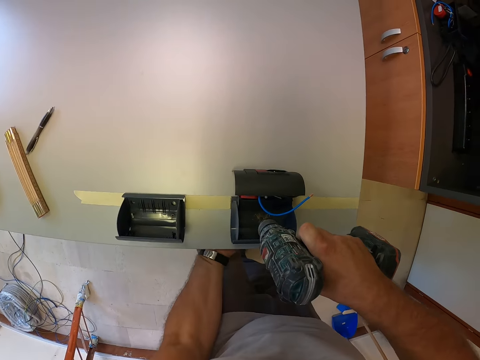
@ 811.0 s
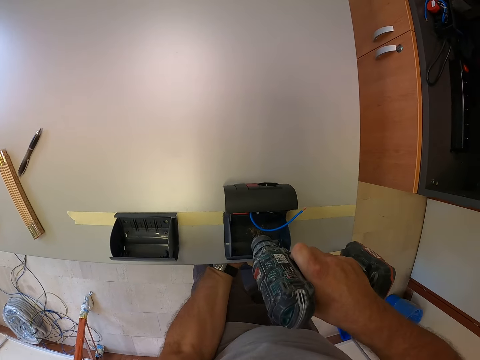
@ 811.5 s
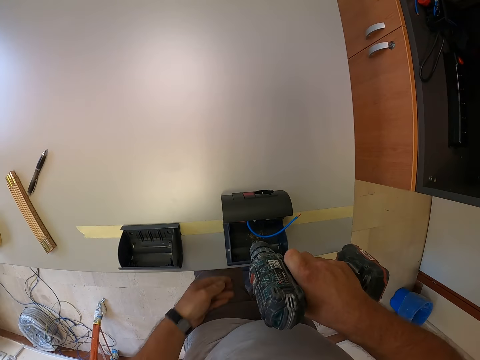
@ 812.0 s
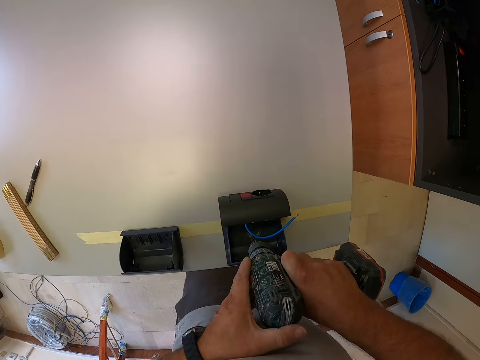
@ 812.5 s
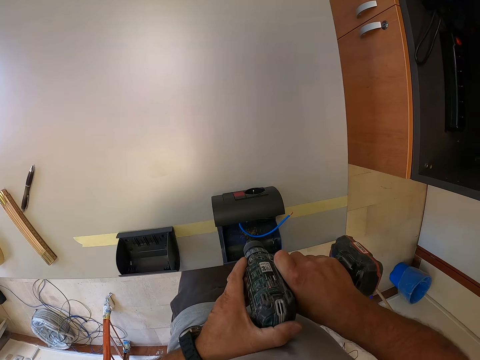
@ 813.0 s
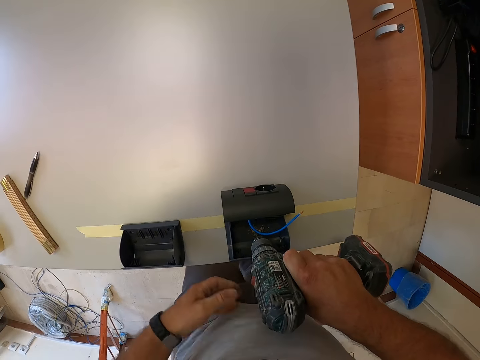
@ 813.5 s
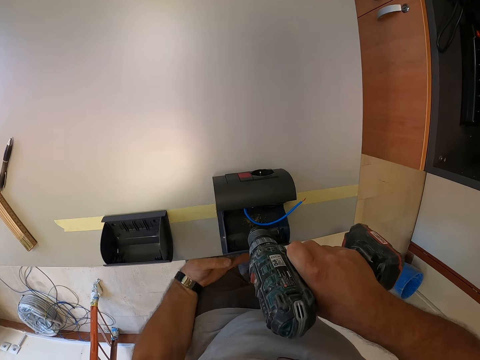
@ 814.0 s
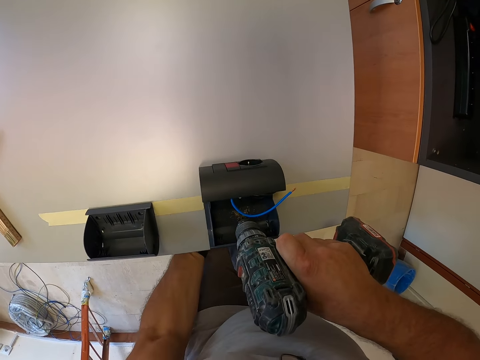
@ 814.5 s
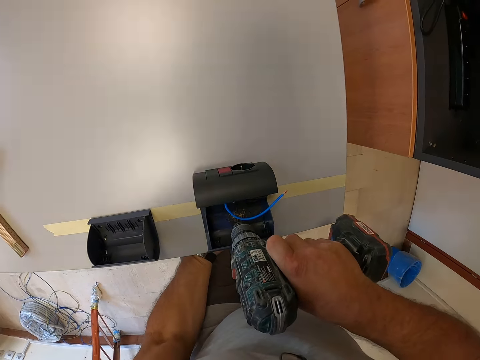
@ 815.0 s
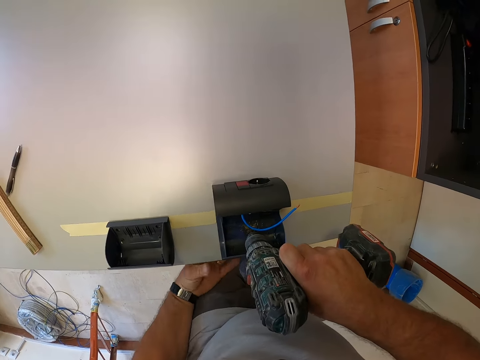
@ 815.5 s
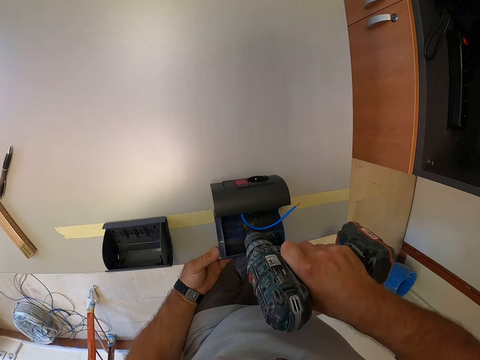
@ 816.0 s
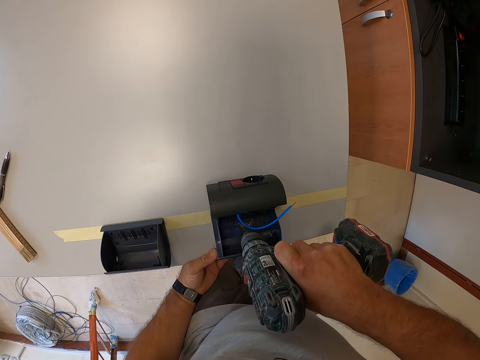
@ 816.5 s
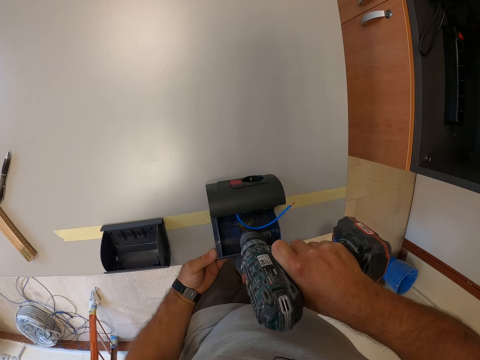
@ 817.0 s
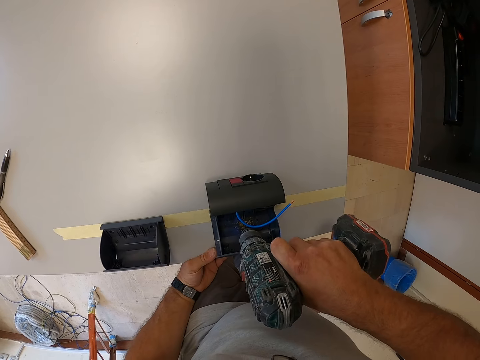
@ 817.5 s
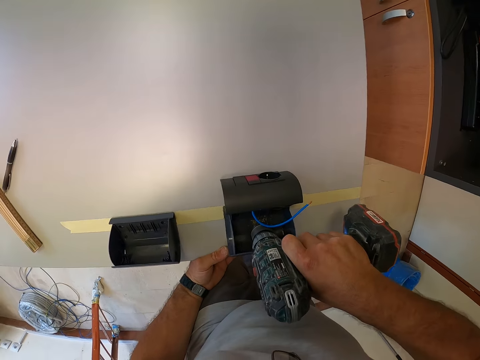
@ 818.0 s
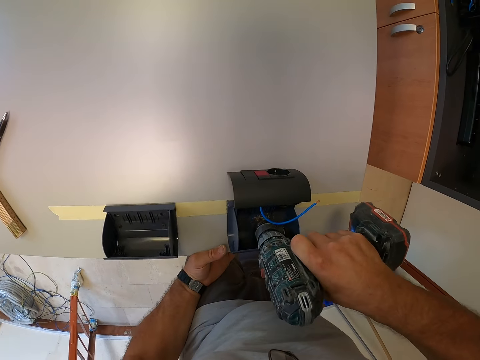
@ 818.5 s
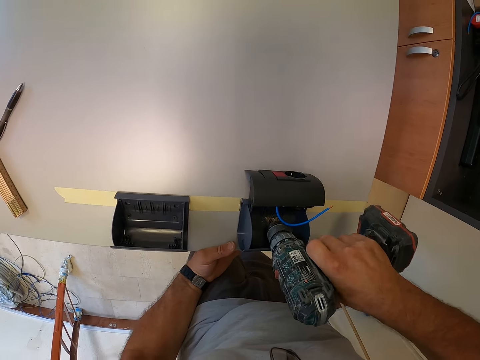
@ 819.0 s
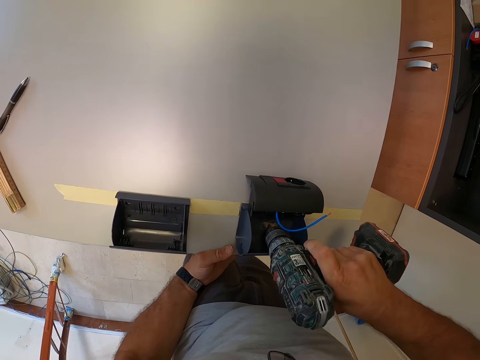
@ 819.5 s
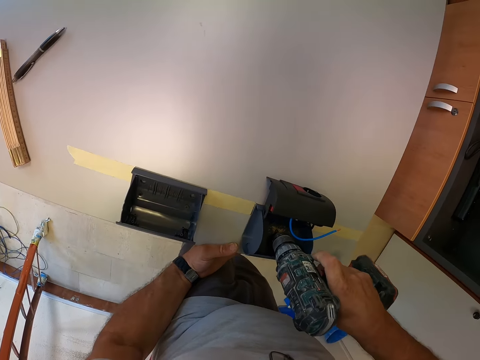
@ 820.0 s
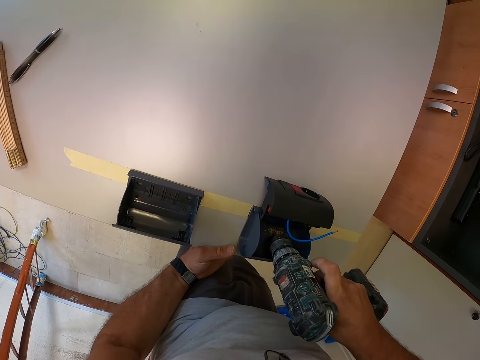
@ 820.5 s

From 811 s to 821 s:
The camera wearer puts his left hand under the table. He touches the bottom side of the table. He drills through the plastic box with the cordless driver. He puts his left hand under the table. He drills through the plastic box with the cordless driver and holds the table with his left hand.

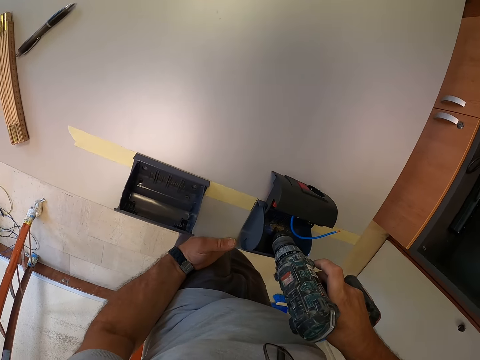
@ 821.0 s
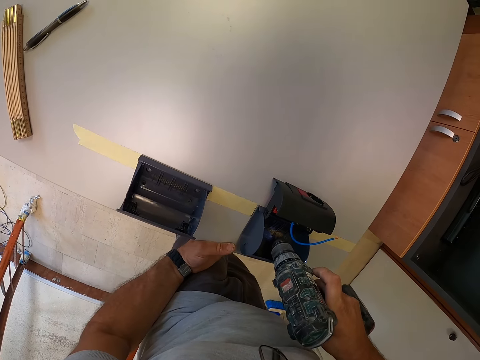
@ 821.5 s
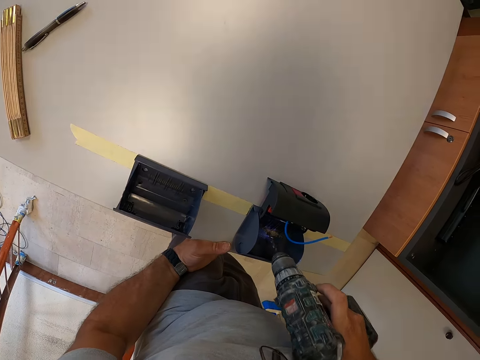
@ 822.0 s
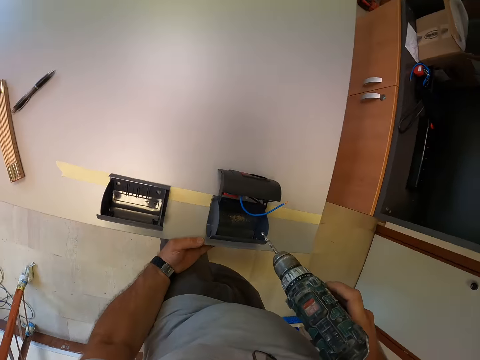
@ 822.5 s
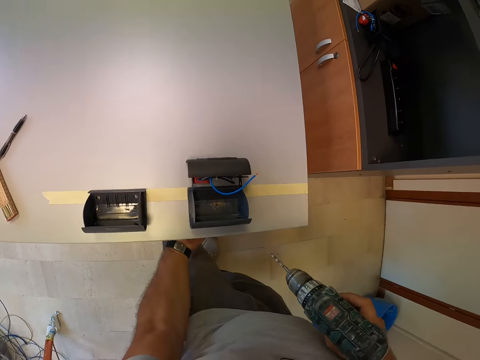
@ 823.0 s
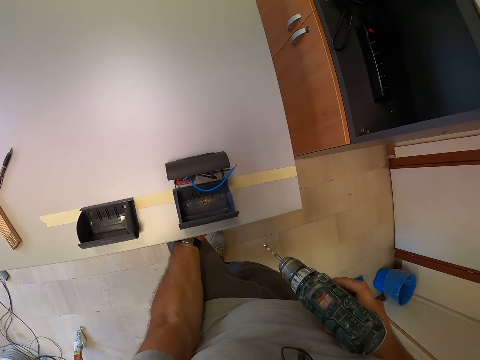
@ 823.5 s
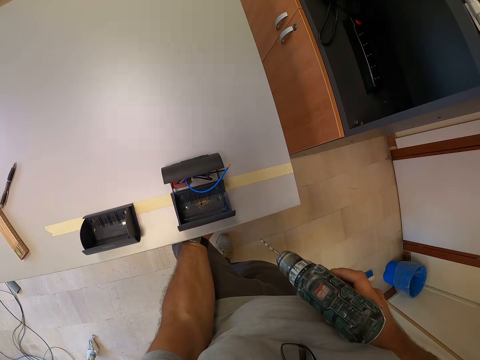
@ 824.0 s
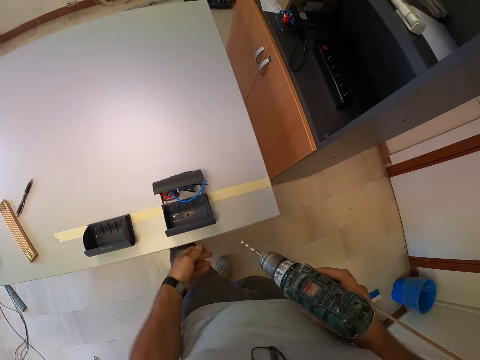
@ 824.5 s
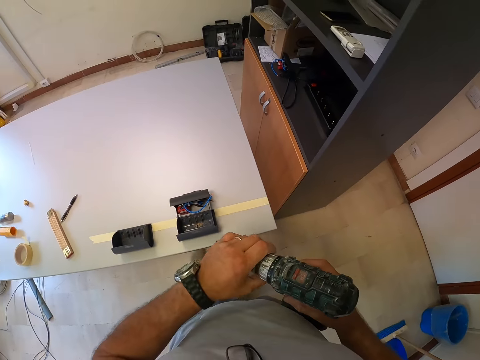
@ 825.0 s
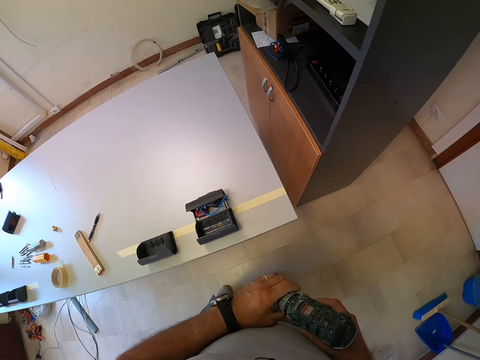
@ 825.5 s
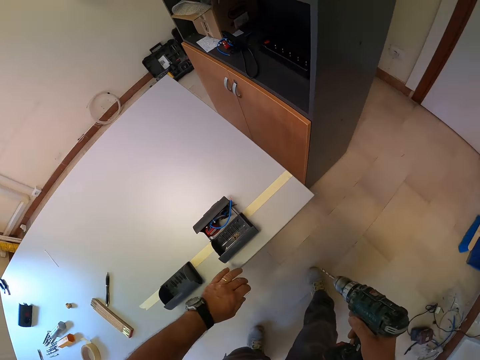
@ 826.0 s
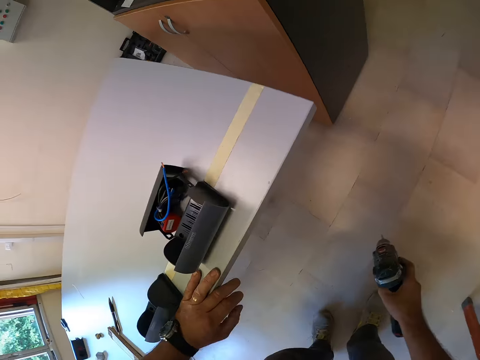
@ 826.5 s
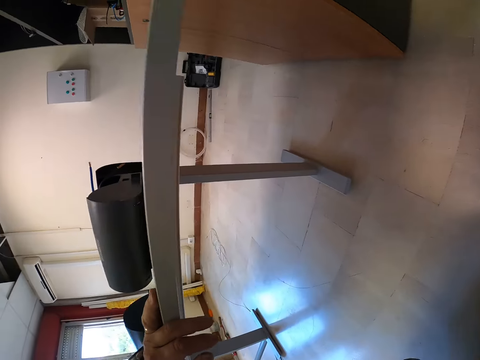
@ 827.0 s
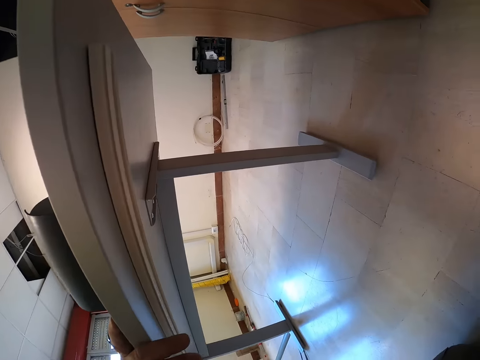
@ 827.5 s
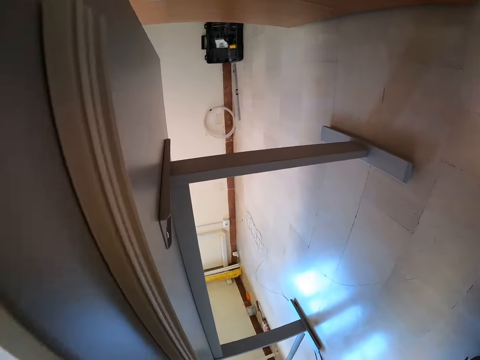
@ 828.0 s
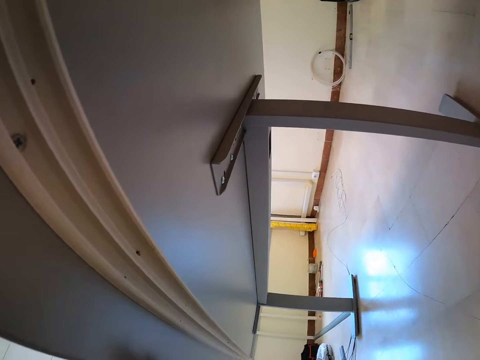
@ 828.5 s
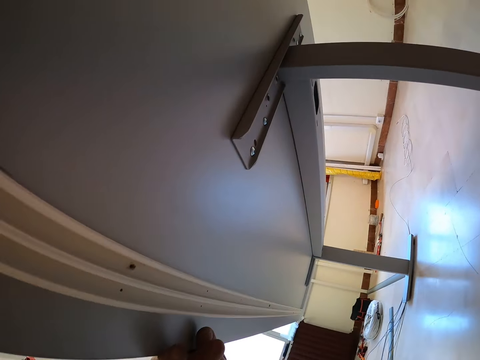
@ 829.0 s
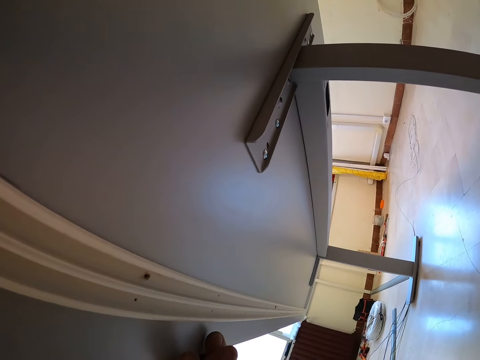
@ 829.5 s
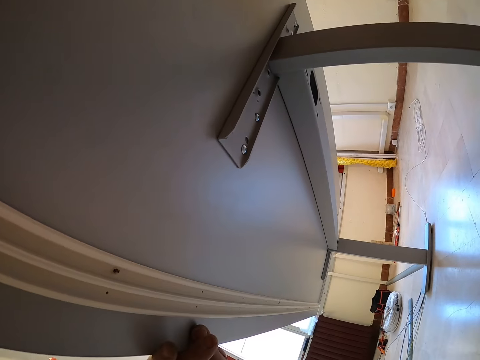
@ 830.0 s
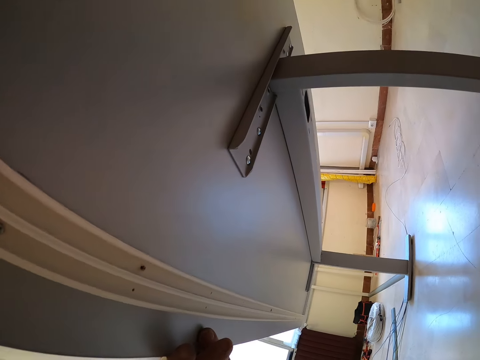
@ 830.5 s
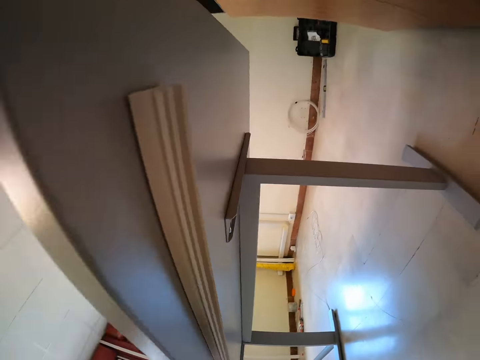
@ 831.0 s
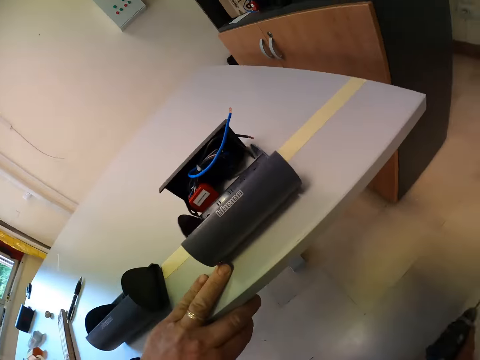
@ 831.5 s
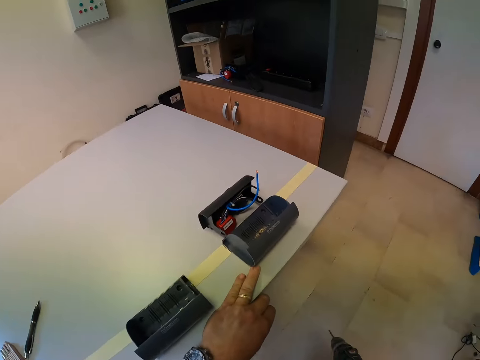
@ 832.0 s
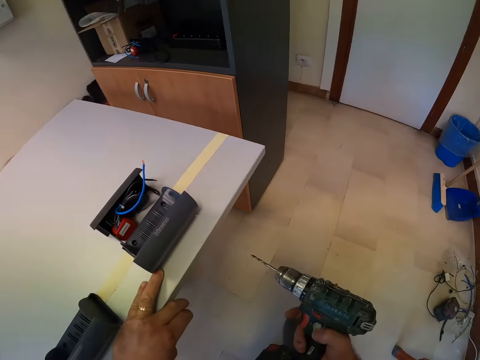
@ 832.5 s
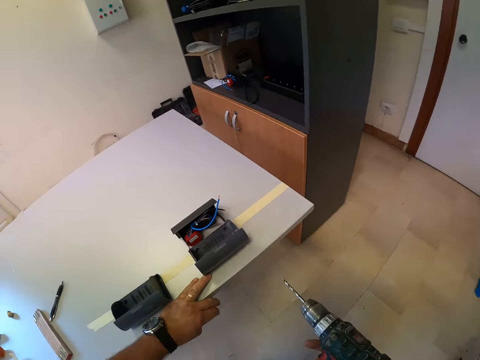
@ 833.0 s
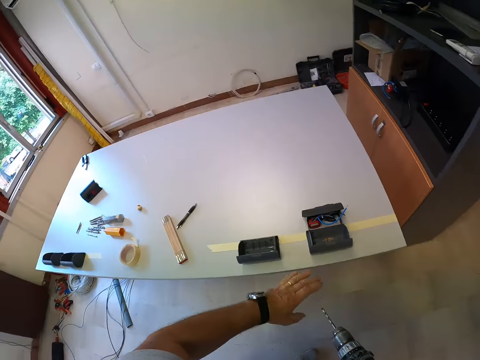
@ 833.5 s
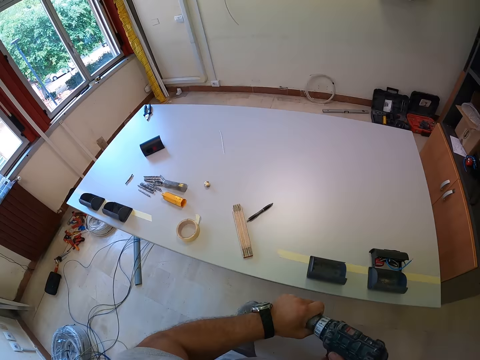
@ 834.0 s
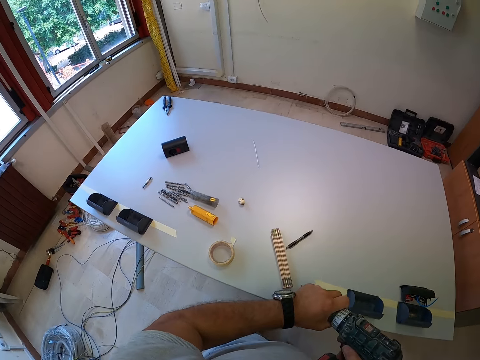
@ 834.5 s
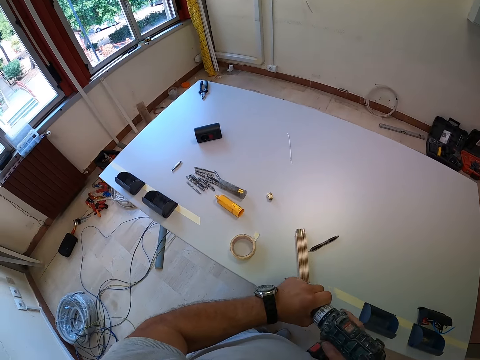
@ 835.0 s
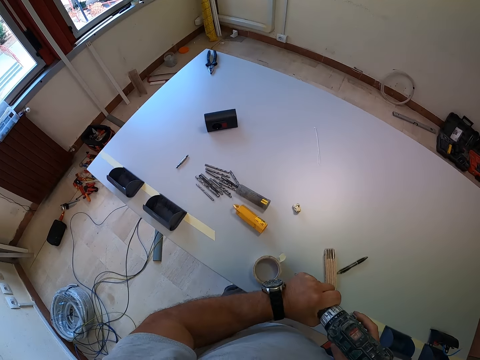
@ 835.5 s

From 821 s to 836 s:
The camera wearer removes the cordless driver or drilling machine from the plastic. He puts his left hand under the table. He touches the bottom part of the table. He holds the cordless driver with his left hand and checks under the table. He puts down the drilling machine. He takes the drilling machine and stands upright. He removes the drill bit from the cordless driver. He holds the drilling machine.

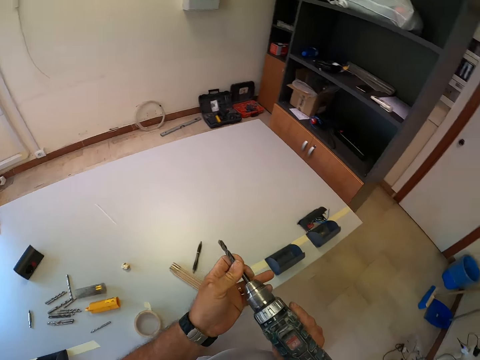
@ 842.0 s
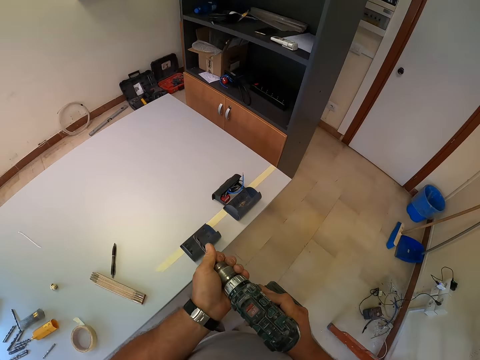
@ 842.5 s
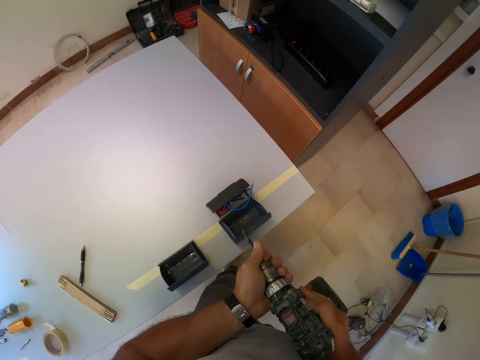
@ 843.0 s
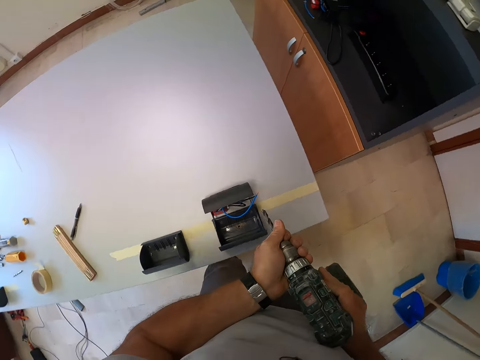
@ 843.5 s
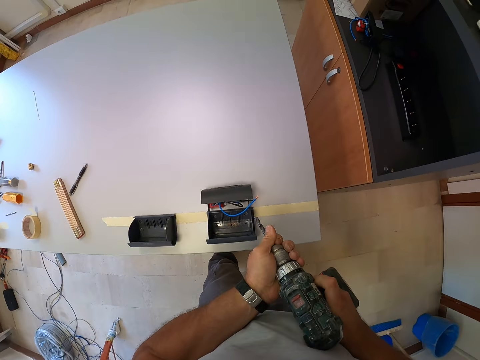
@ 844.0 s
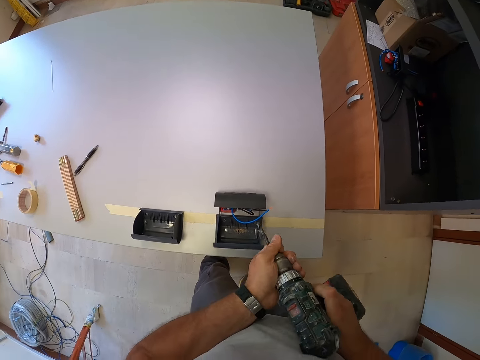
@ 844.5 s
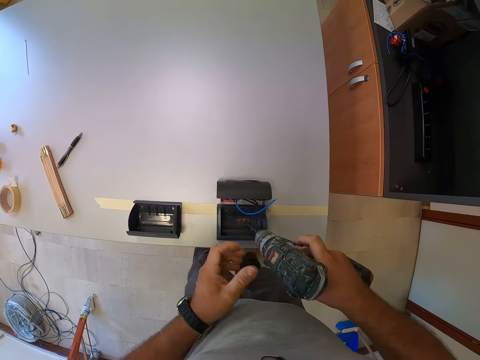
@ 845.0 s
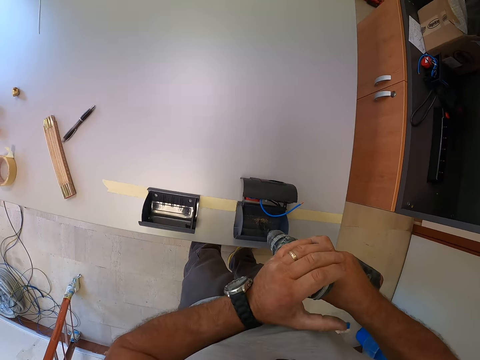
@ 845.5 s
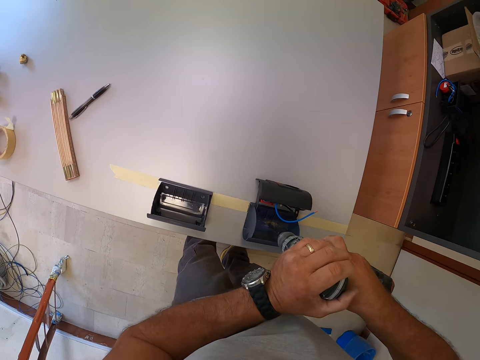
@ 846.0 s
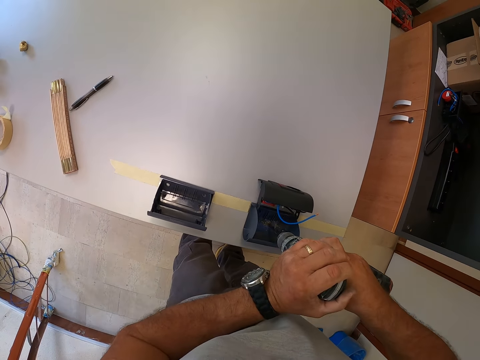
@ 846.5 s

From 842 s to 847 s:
The camera wearer walks towards another plastic box. He connects the drill bit. He removes his left hand from the cordless driver. He holds the cordless driver with both hands. He drills through the plastic box with the cordless driver.
